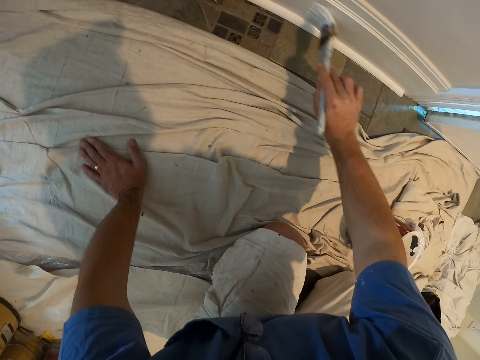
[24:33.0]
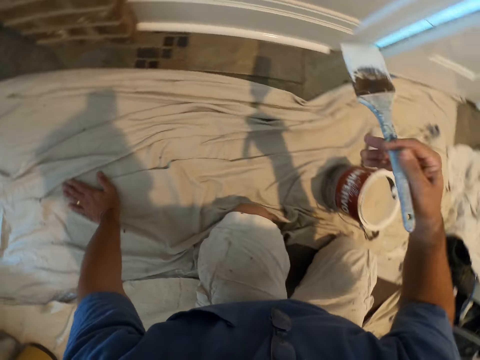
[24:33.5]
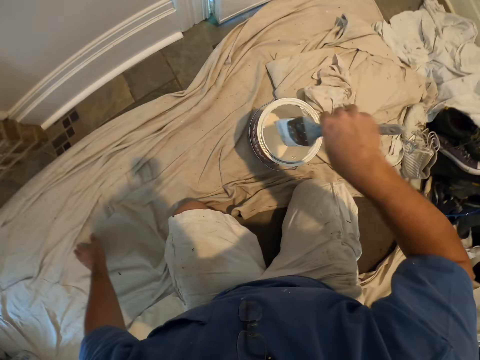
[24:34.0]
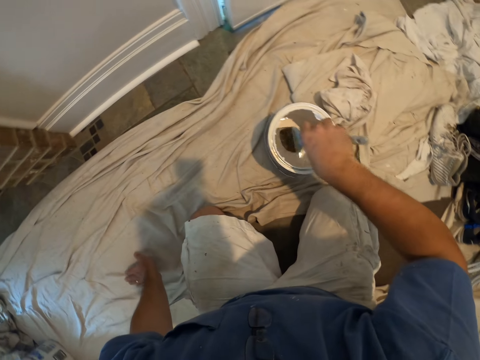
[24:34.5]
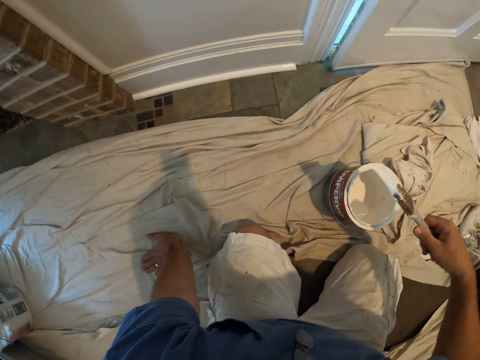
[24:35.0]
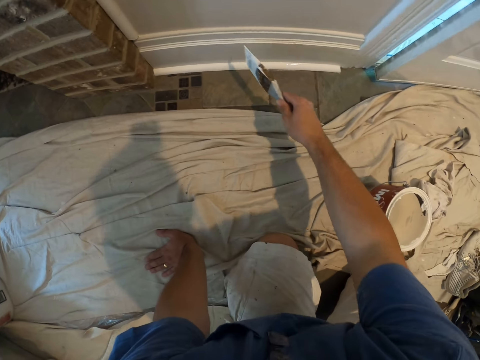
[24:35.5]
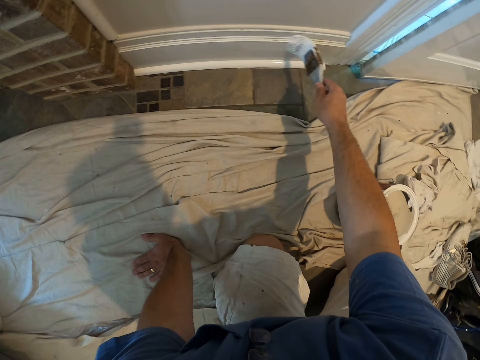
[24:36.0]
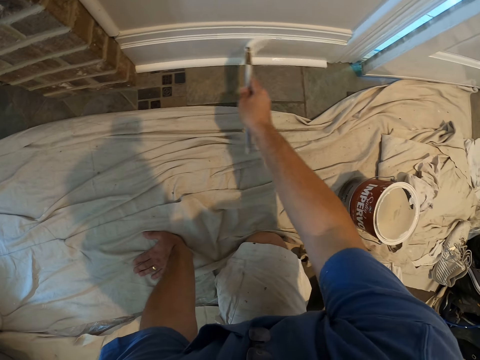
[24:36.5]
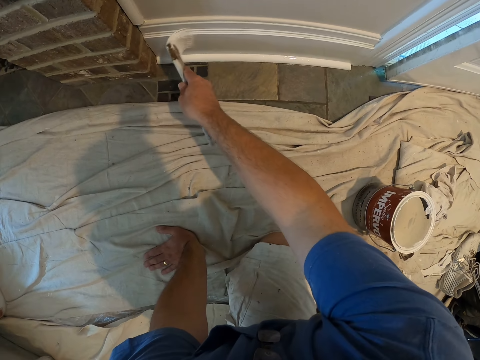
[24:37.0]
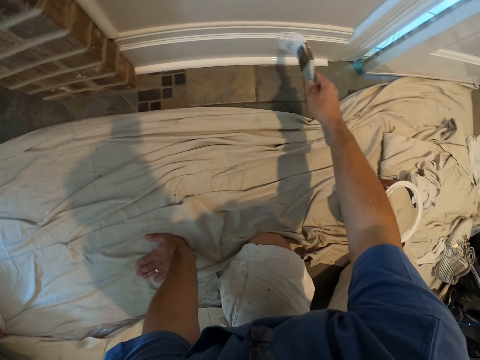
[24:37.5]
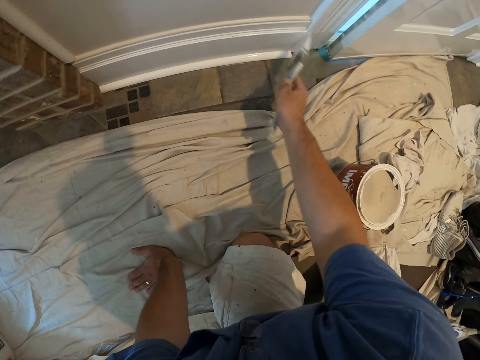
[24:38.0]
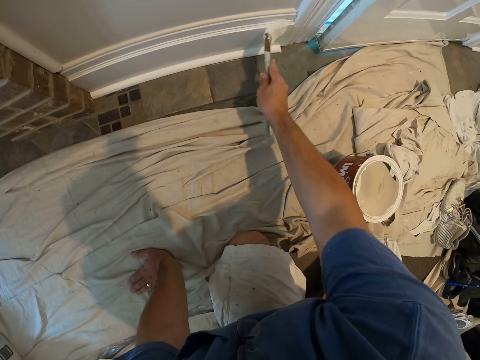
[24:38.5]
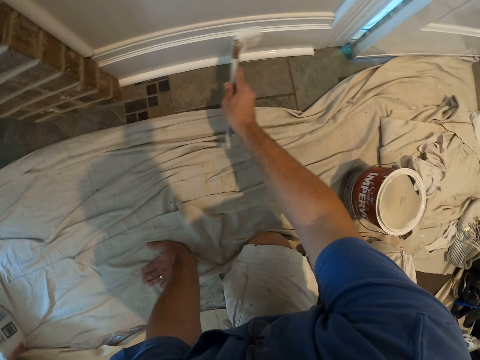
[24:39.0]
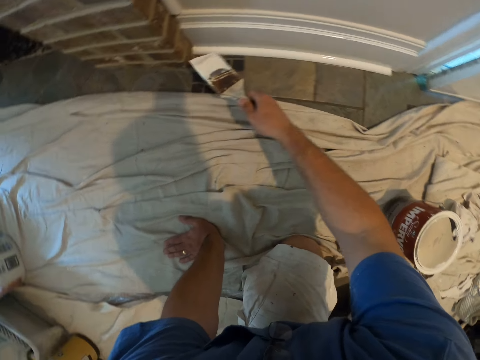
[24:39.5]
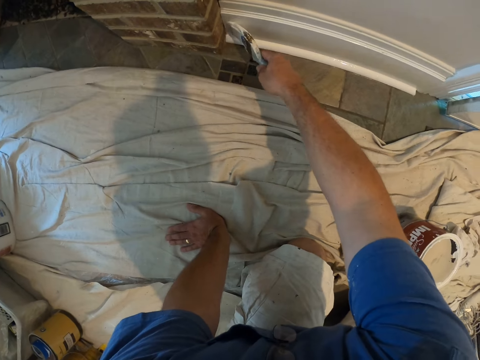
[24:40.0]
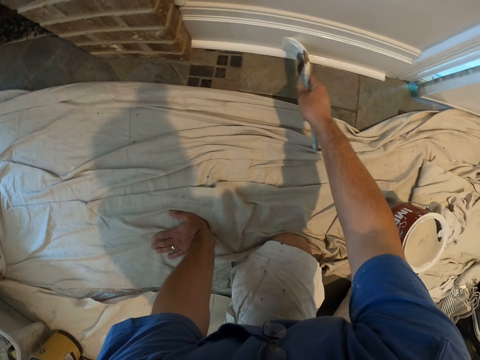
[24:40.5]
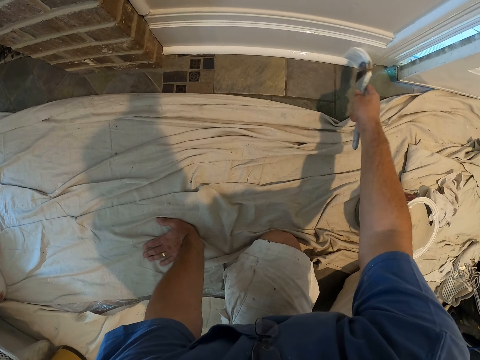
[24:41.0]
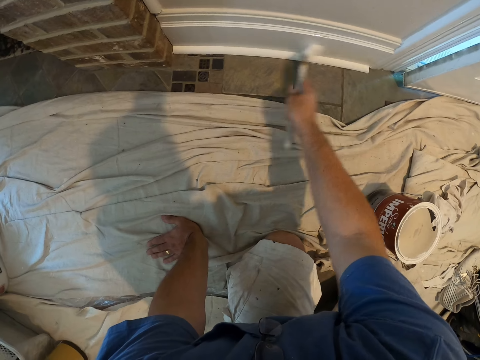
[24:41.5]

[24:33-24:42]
The camera wearer dips the paint brush into a paint container. They paint the doorpost or baseboard with the paint brush.

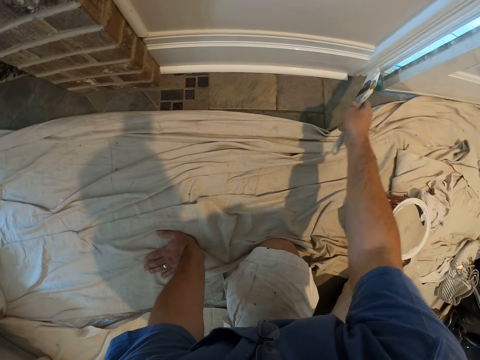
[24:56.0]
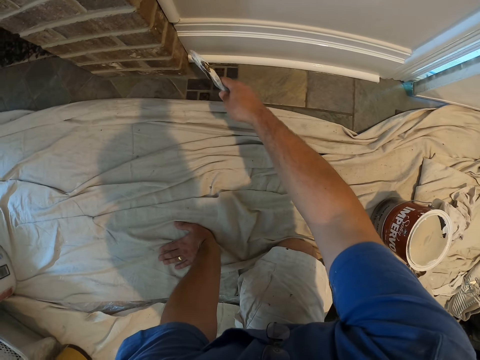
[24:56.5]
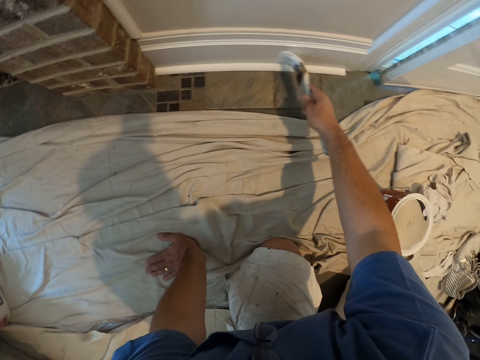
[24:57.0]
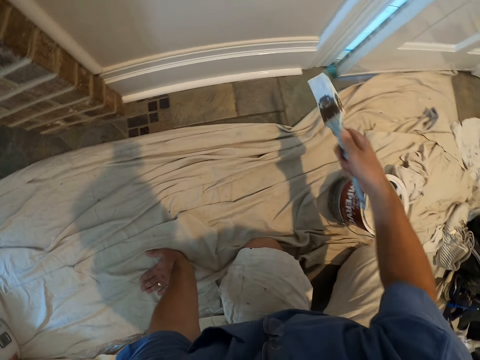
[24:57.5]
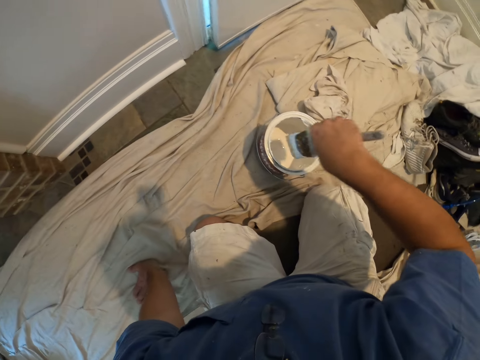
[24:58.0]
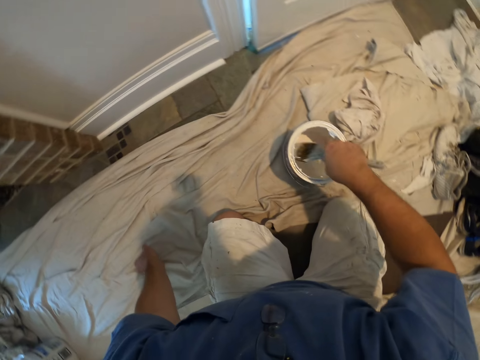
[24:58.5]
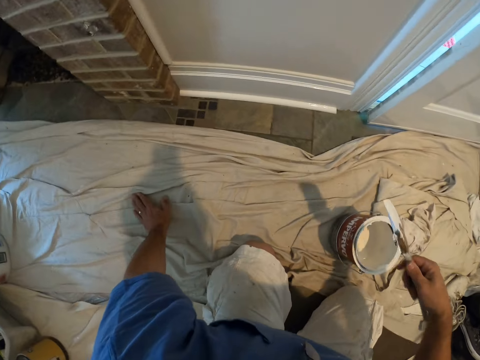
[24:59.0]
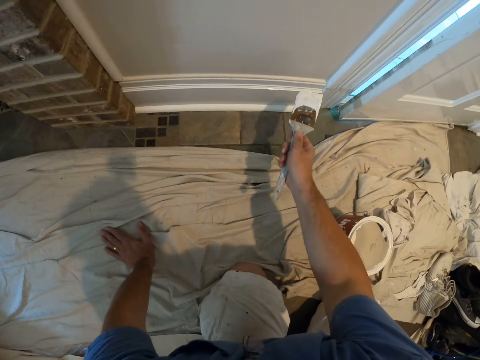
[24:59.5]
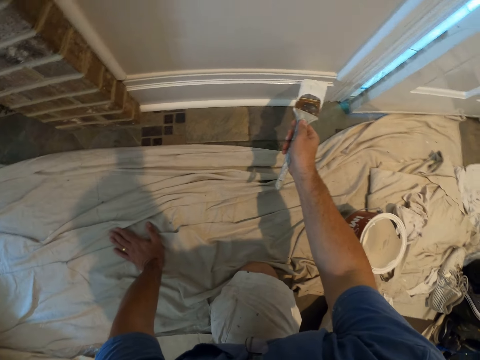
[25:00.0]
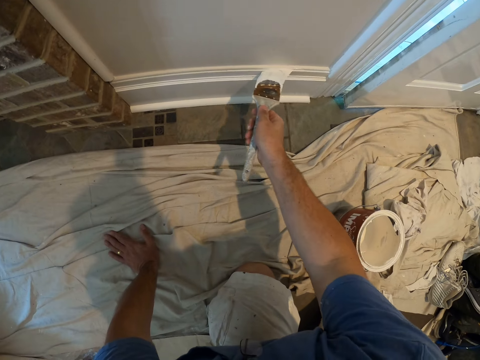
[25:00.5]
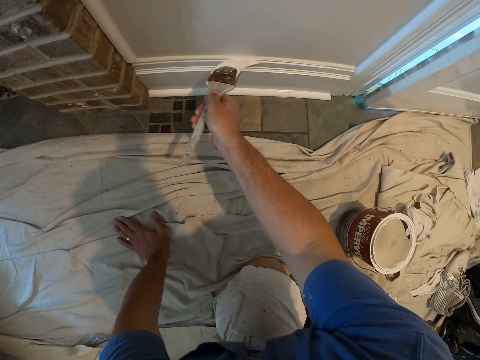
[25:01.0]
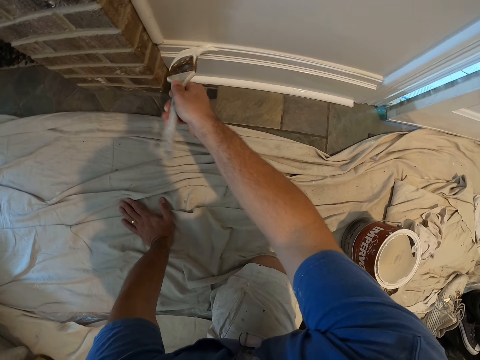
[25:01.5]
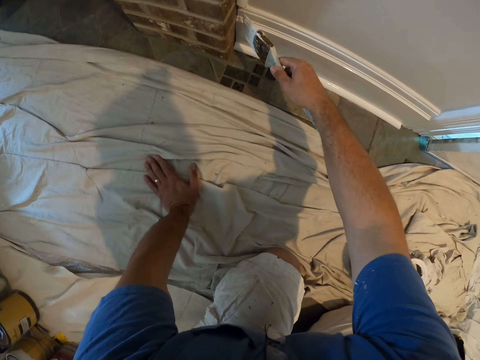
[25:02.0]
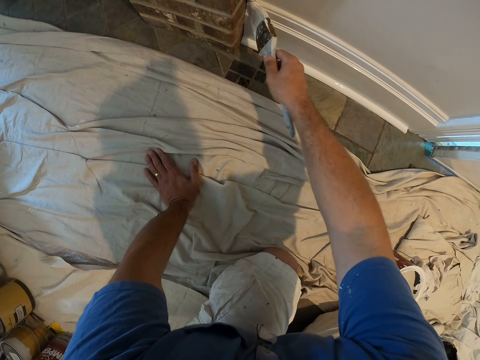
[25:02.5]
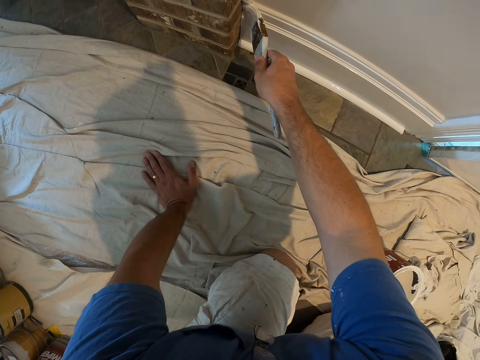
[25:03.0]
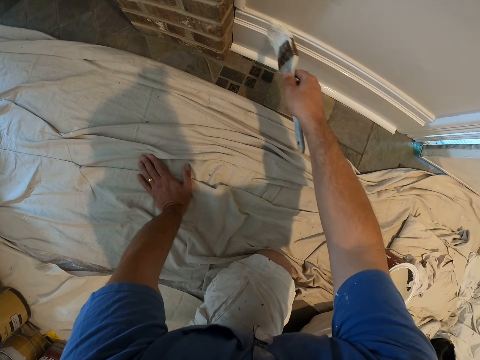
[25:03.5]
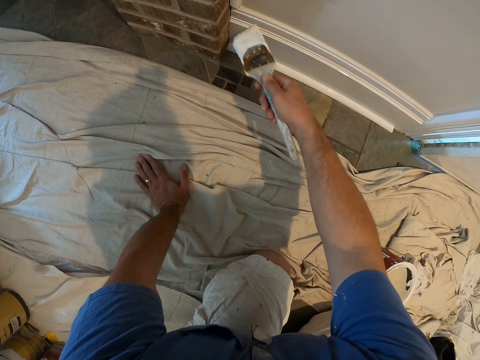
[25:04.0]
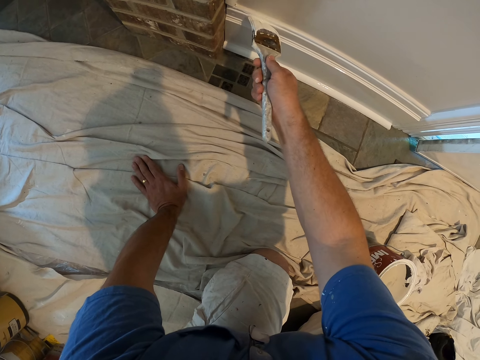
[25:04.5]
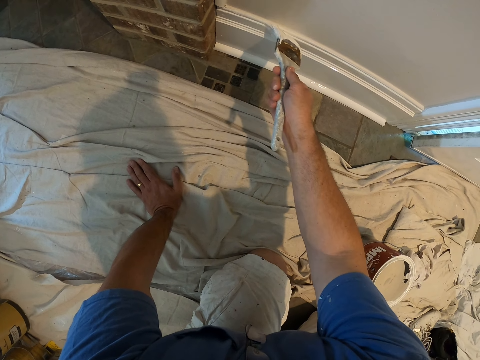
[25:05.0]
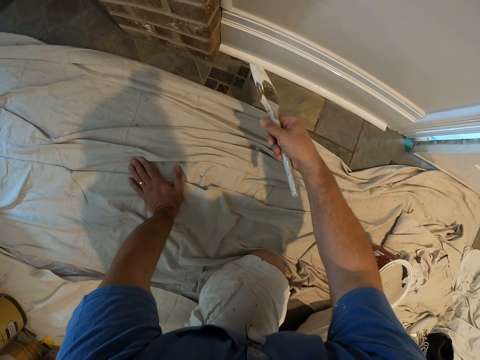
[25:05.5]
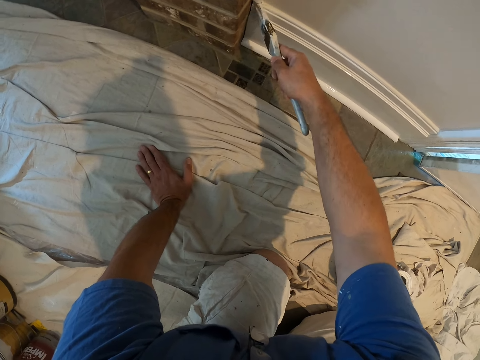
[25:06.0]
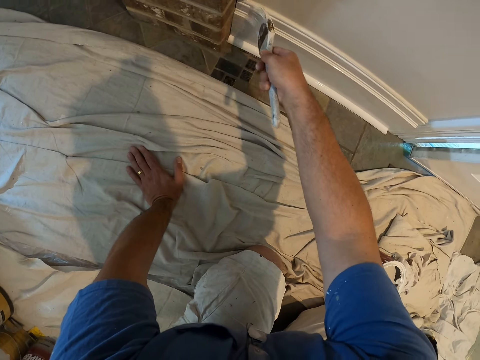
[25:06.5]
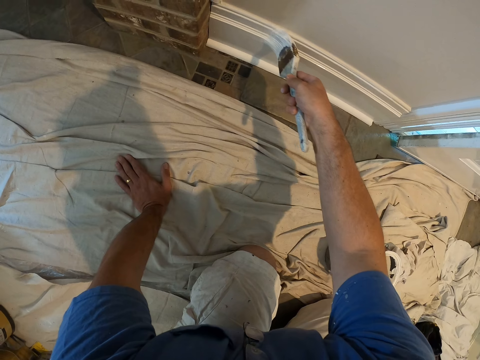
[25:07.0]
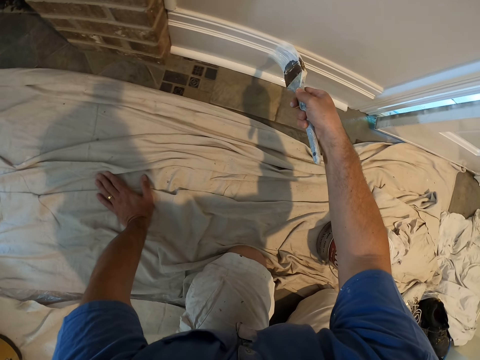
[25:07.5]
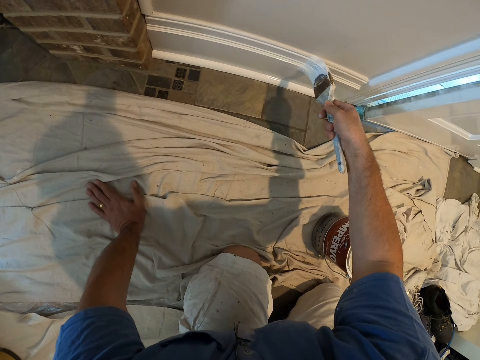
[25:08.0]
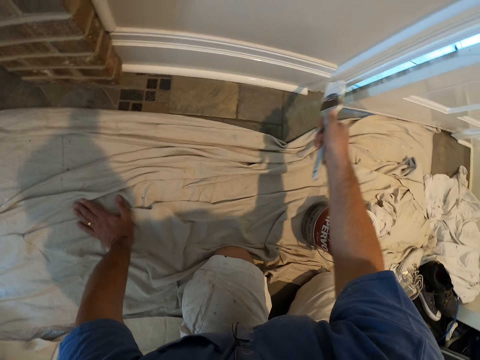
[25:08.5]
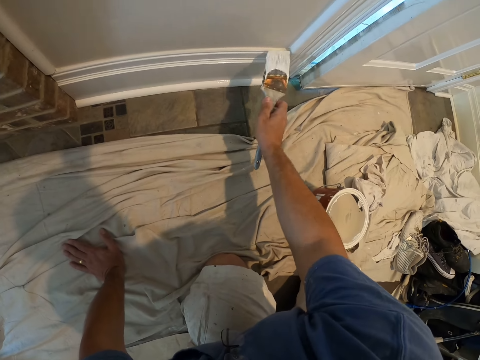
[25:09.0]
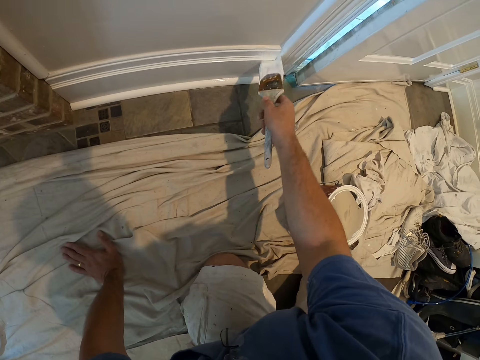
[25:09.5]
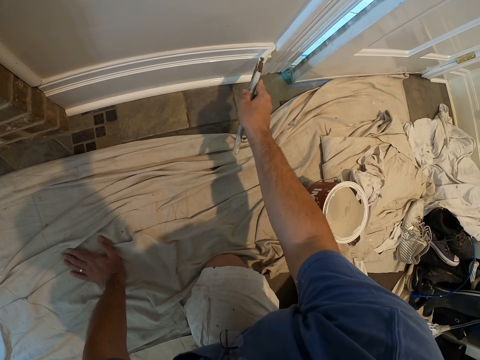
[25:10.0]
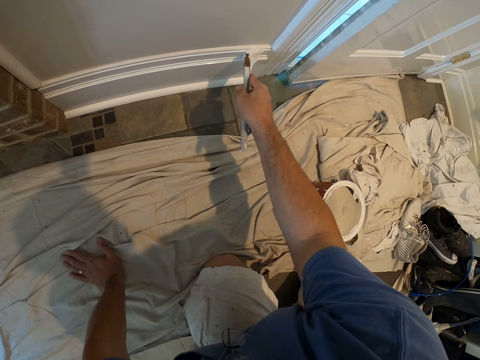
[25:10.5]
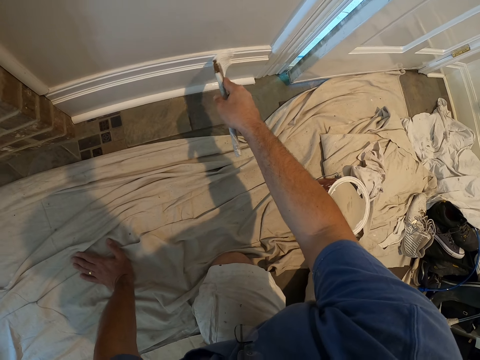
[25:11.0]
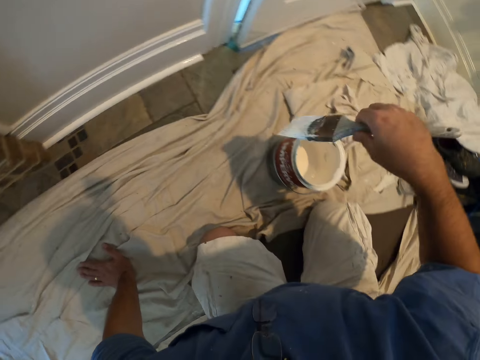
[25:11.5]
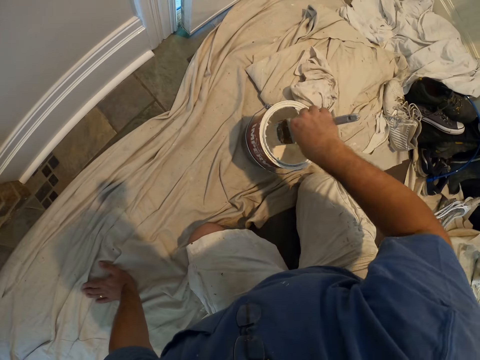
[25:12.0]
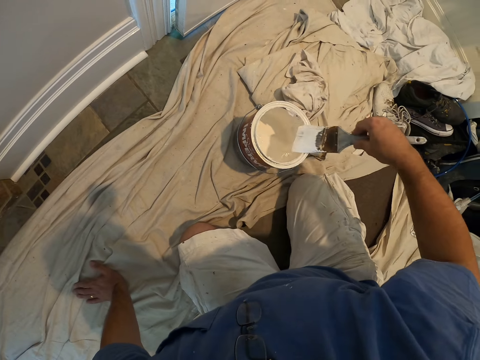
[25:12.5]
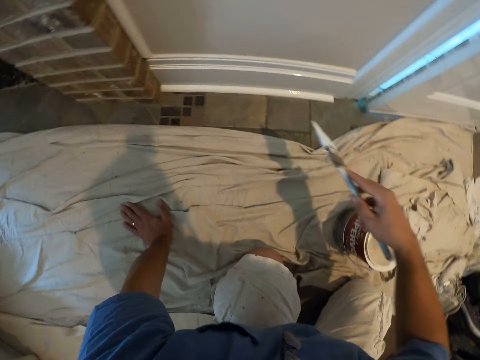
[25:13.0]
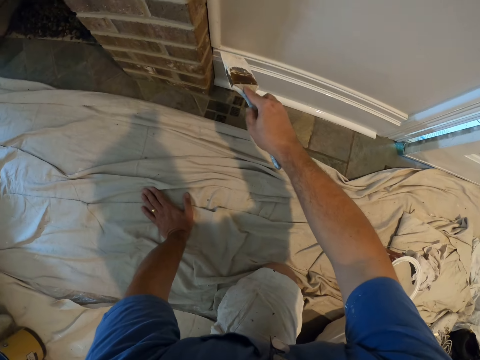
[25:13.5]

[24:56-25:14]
The camera wearer dips the paint brush into a paint container. They paint the doorpost or baseboard with the paint brush. They dip the paint brush into the paint container again.
